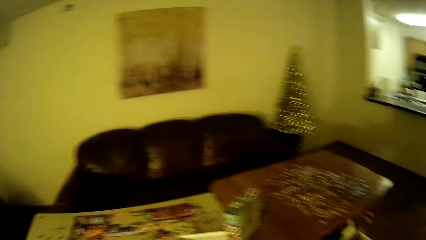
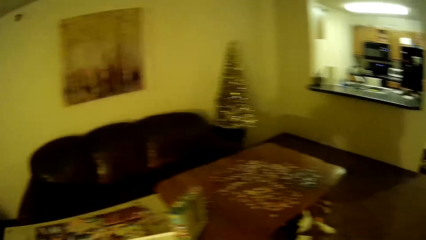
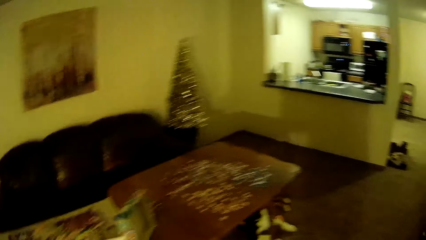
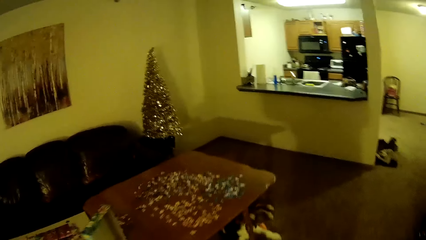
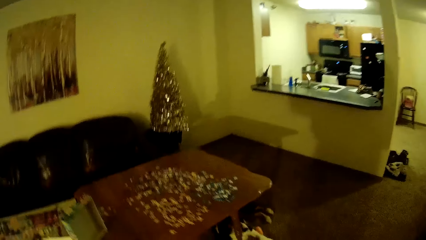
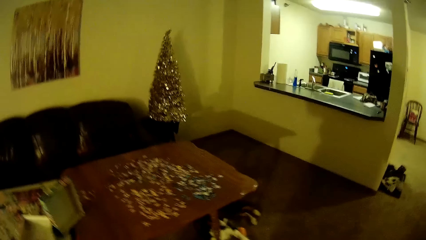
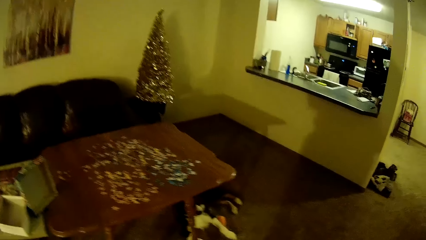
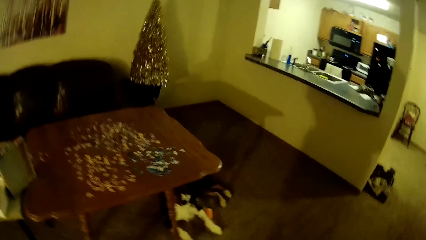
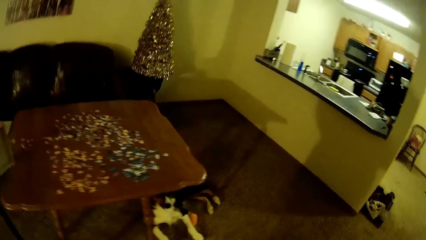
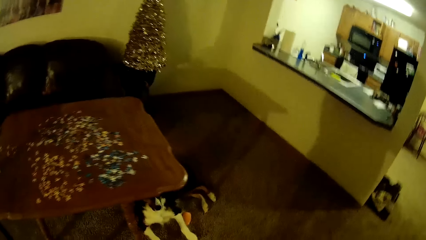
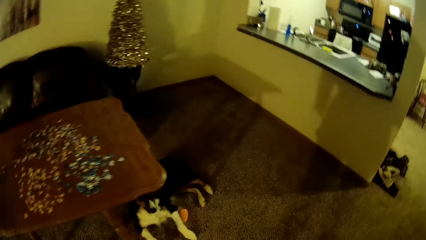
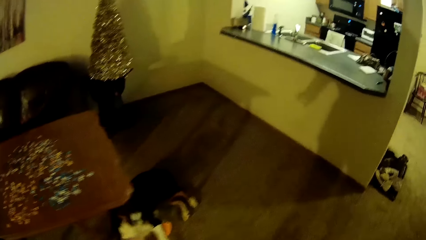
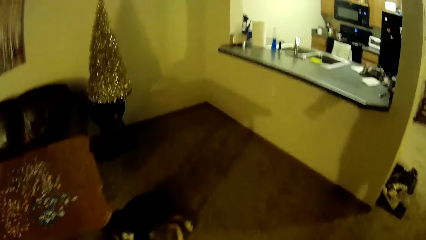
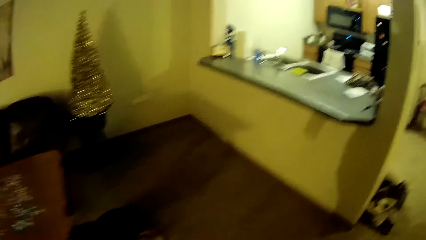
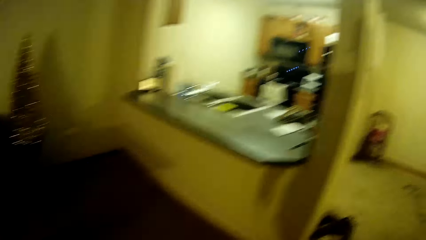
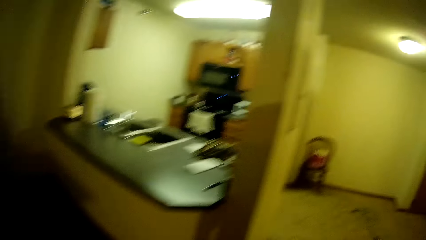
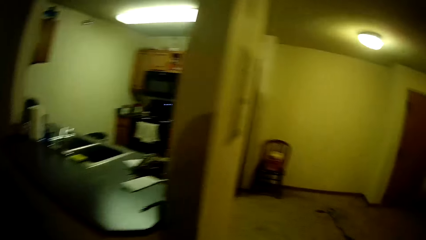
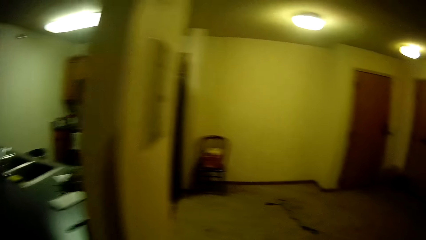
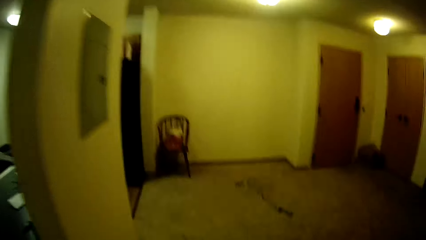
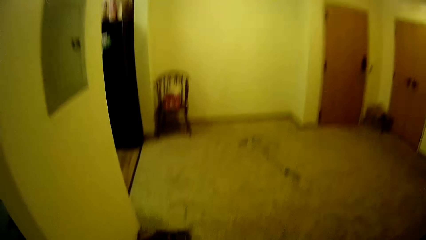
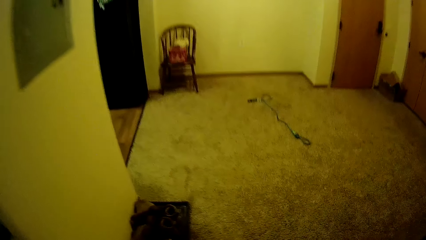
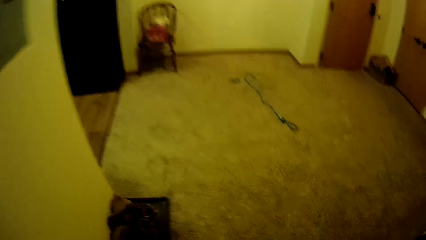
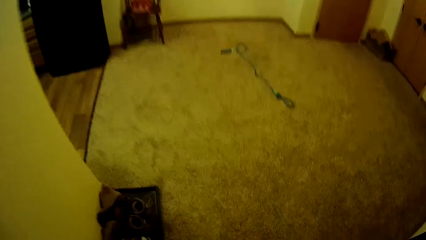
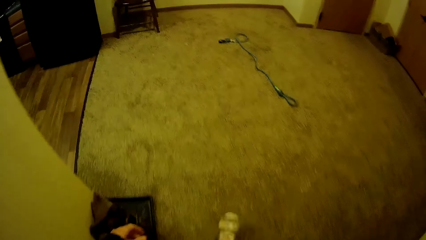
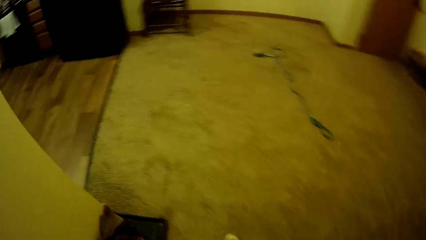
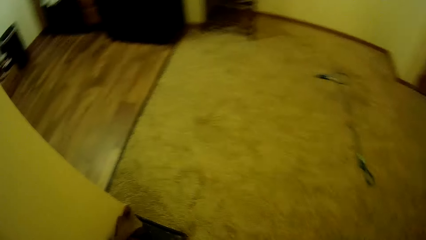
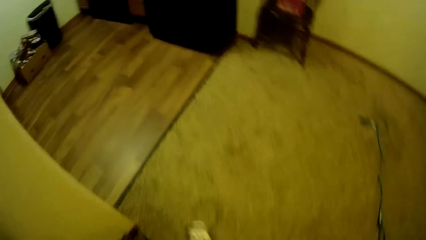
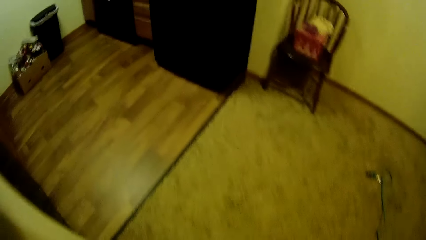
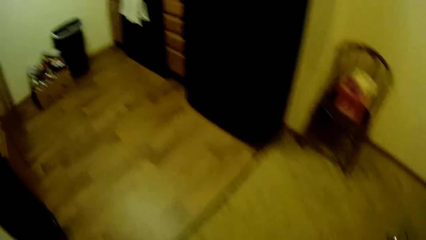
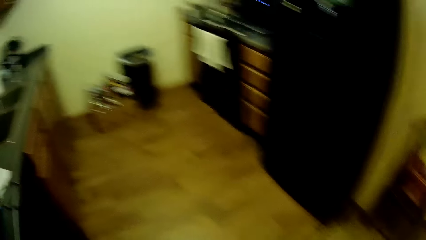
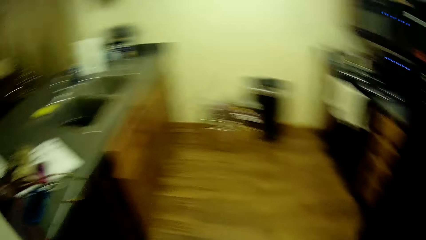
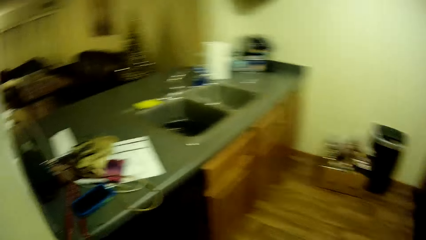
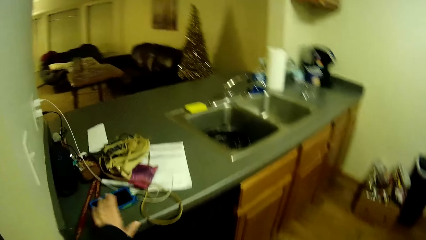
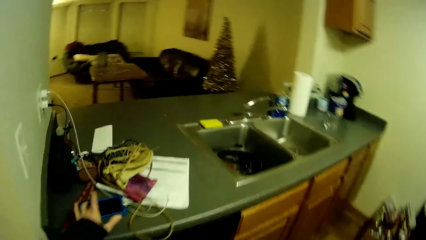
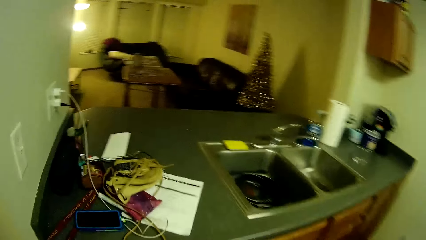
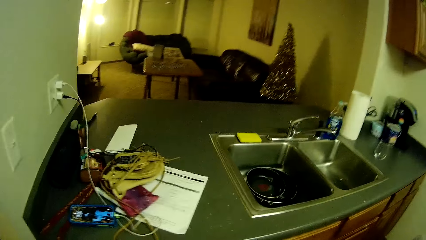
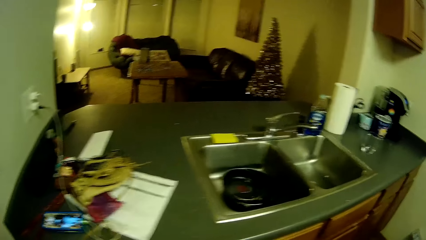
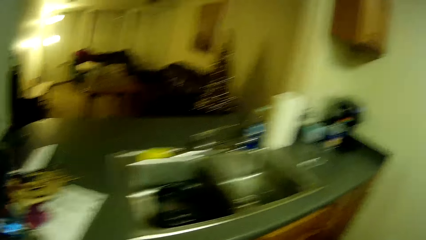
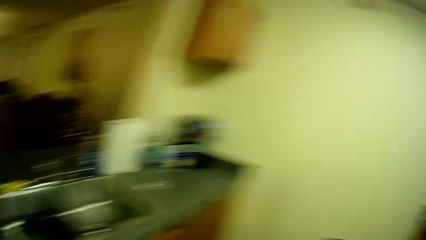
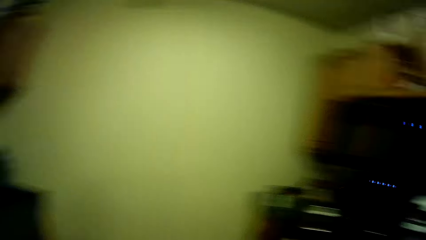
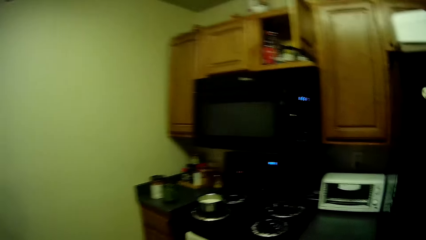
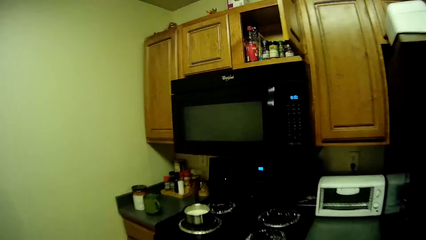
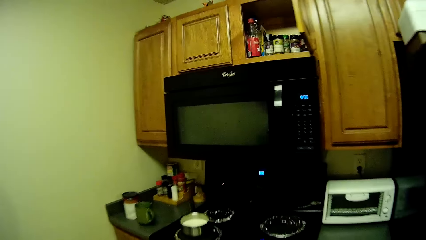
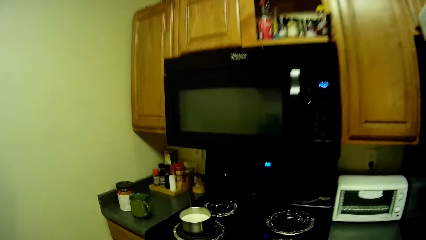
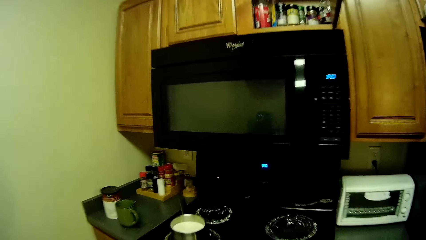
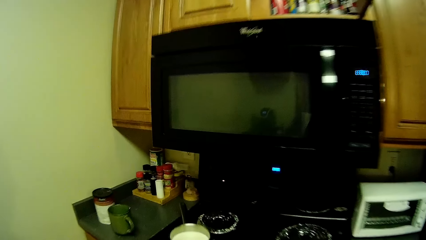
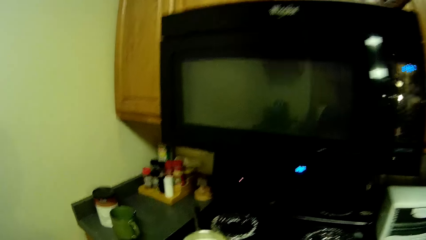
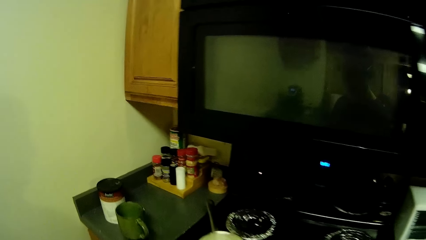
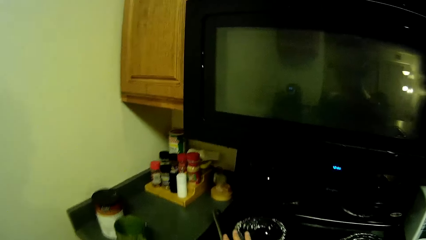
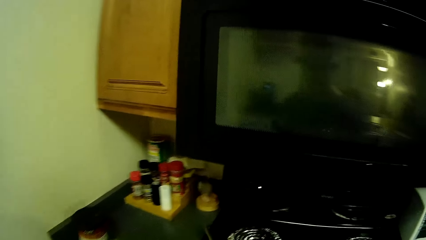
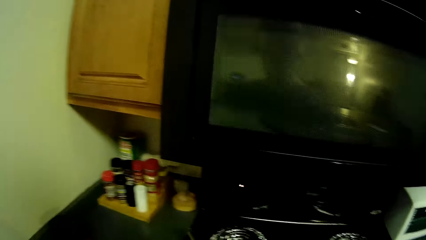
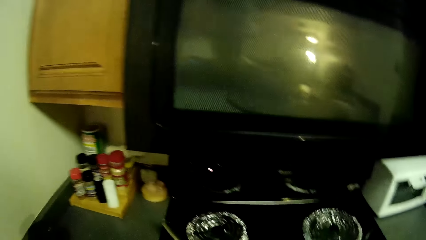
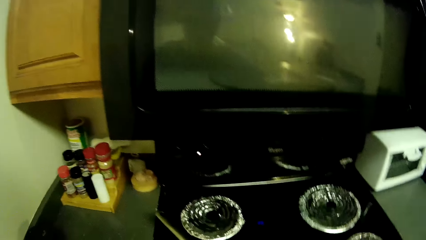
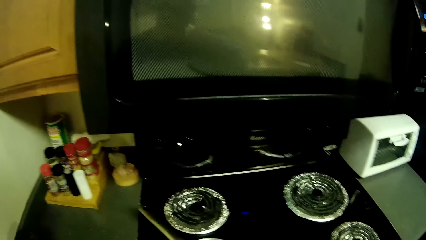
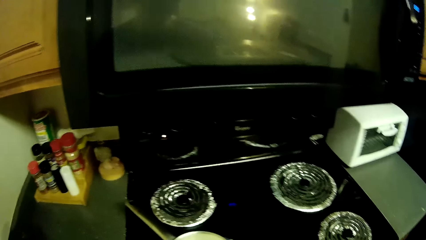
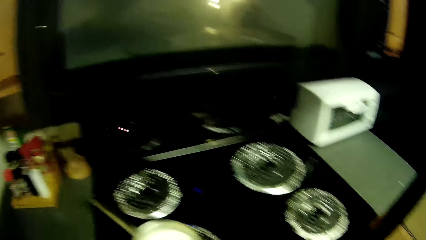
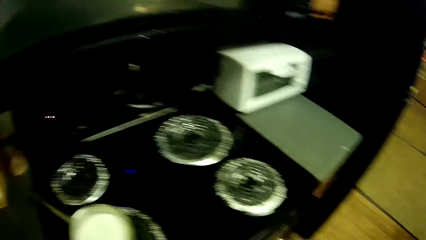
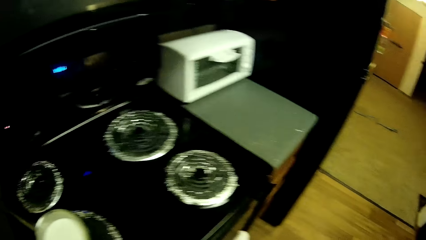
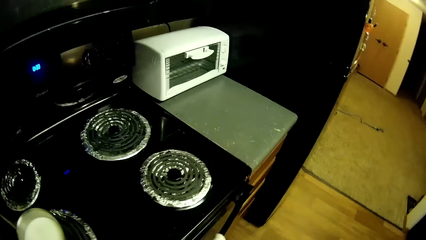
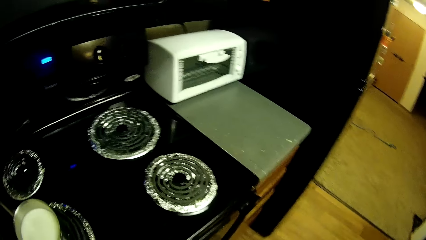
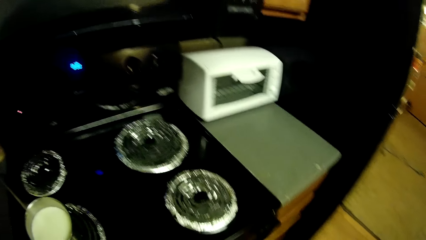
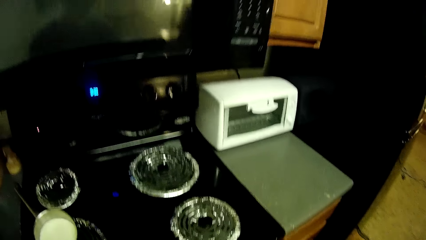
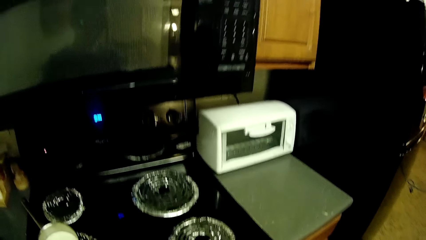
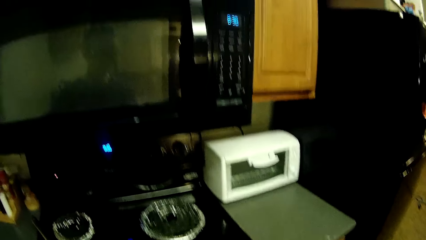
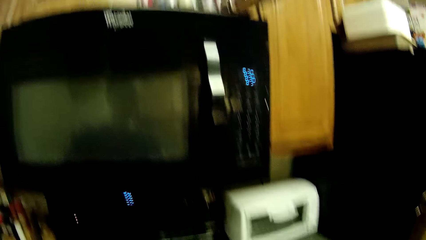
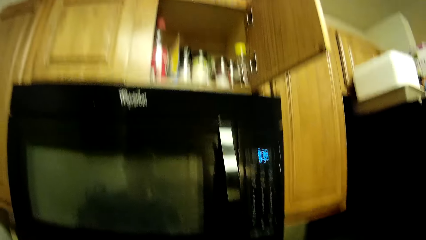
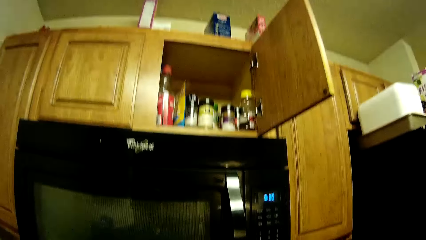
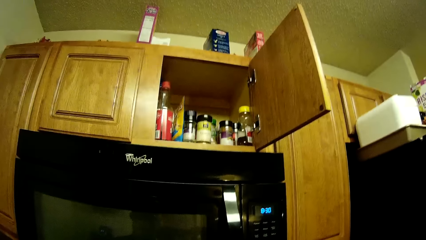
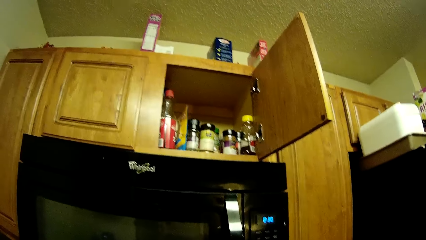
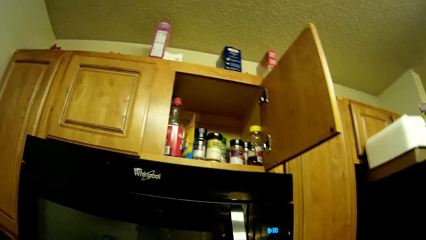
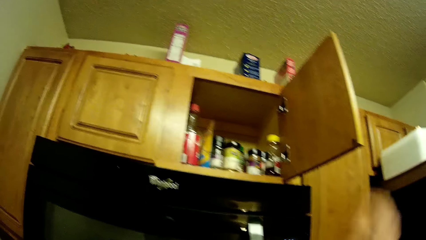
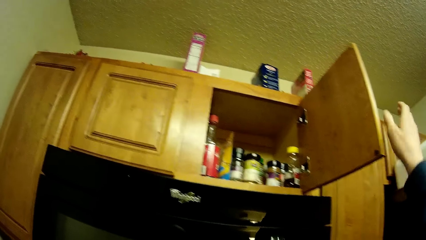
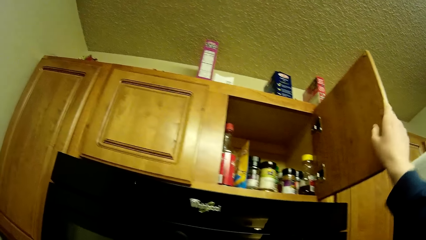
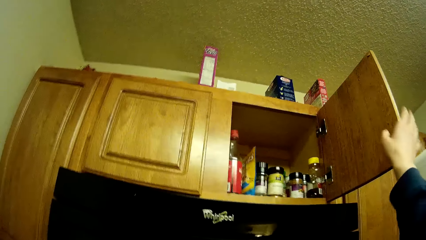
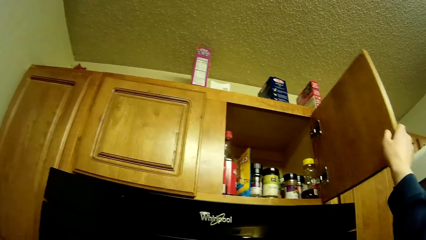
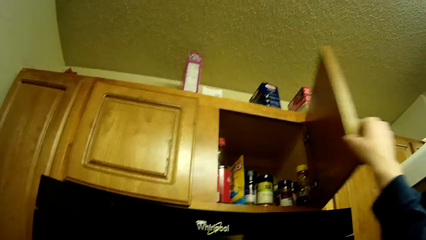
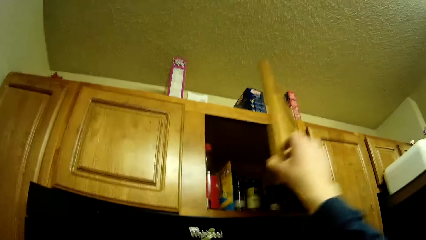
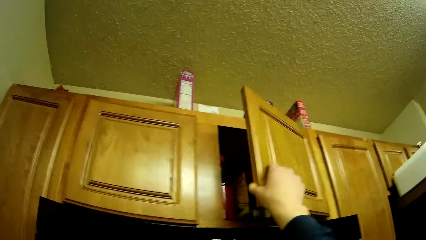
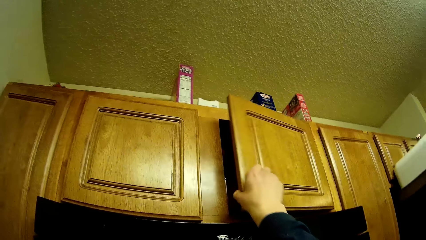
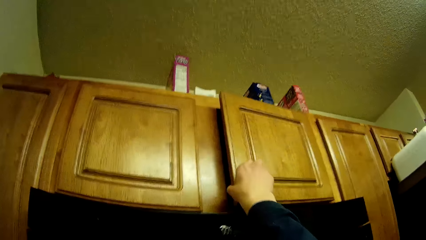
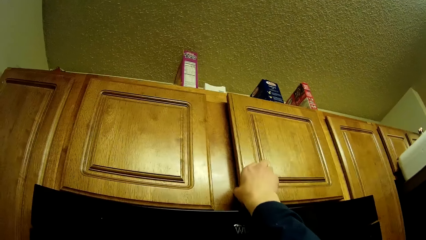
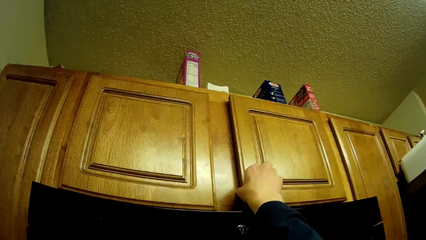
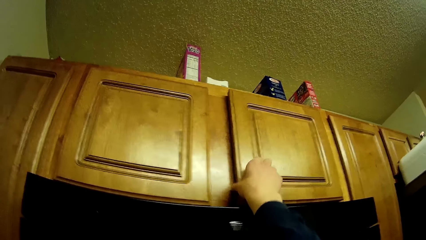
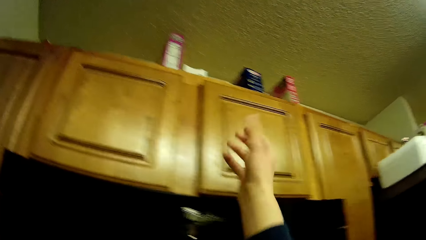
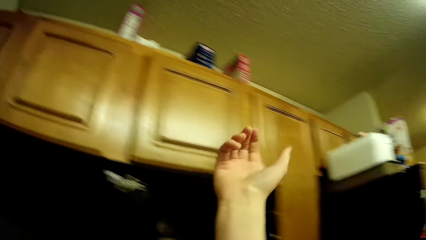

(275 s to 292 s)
The camera wearer walks to the kitchen. He touches his phone. He closes the drawer or cupboard.
